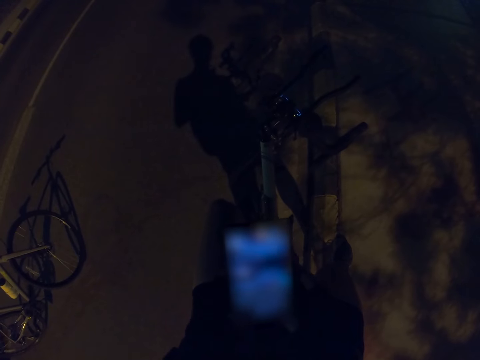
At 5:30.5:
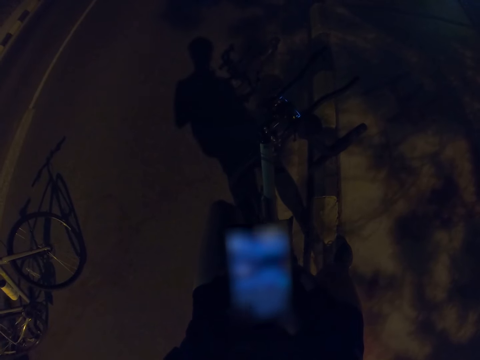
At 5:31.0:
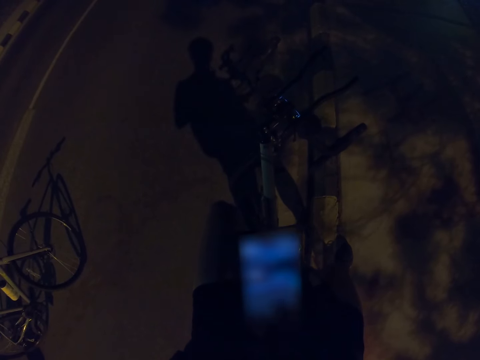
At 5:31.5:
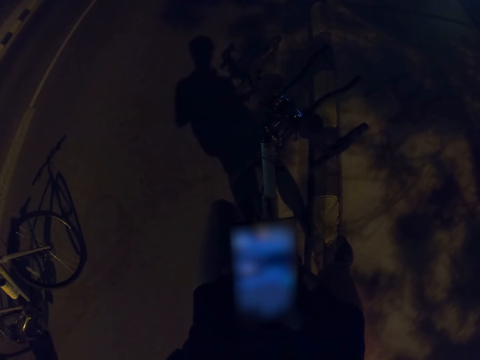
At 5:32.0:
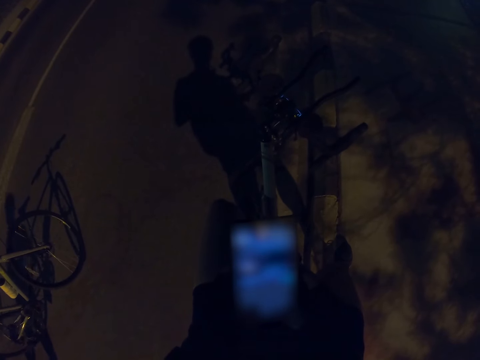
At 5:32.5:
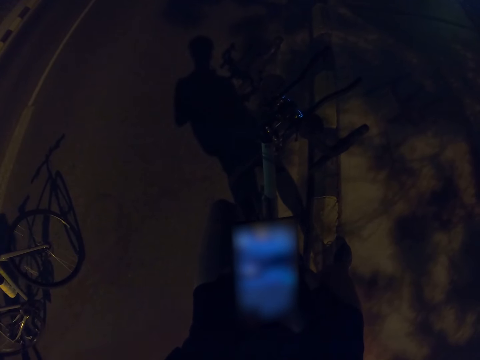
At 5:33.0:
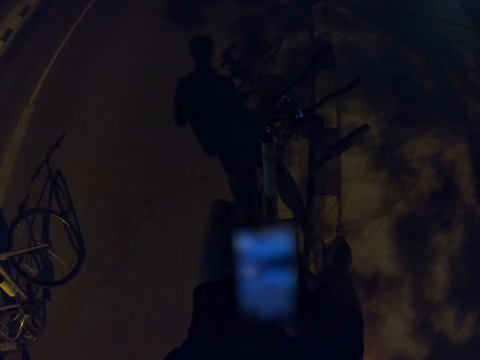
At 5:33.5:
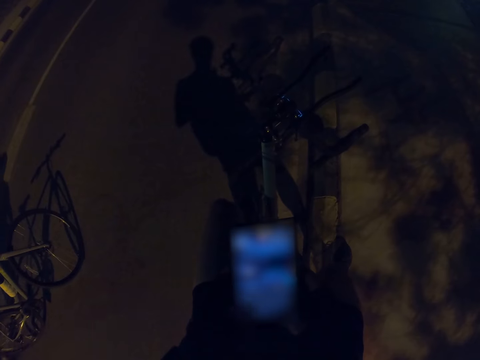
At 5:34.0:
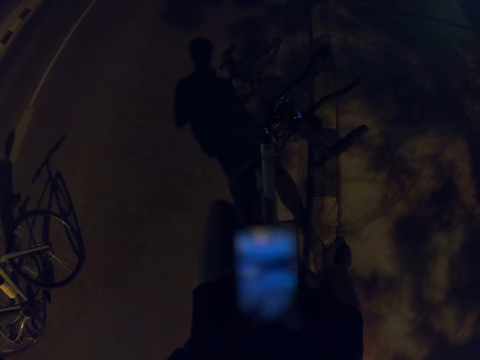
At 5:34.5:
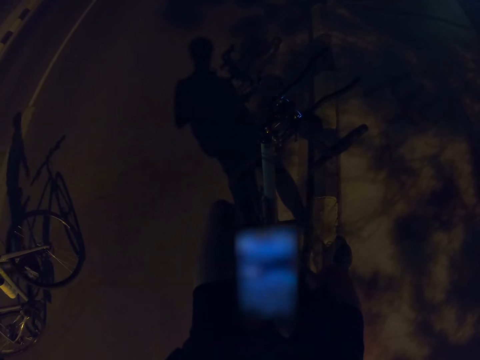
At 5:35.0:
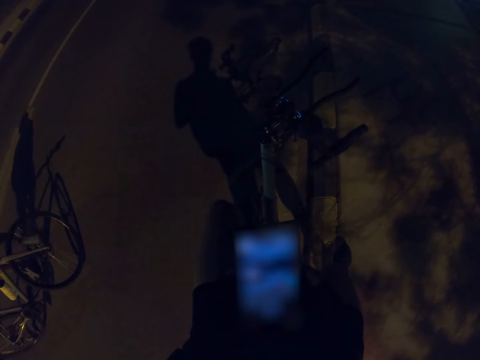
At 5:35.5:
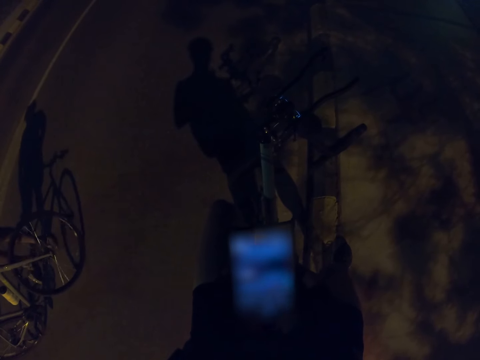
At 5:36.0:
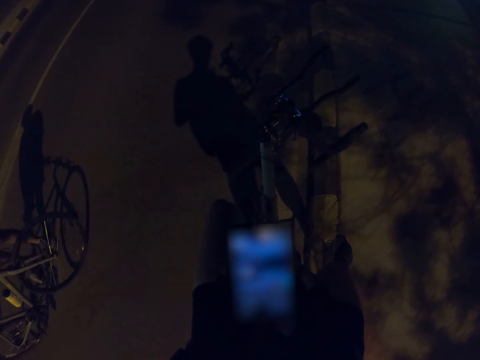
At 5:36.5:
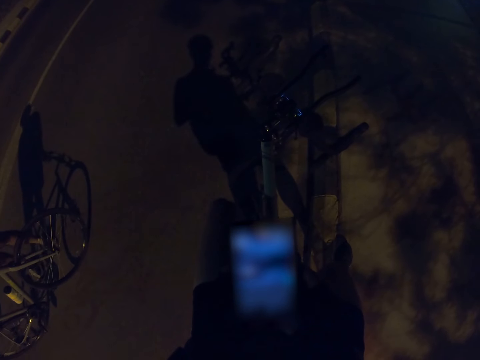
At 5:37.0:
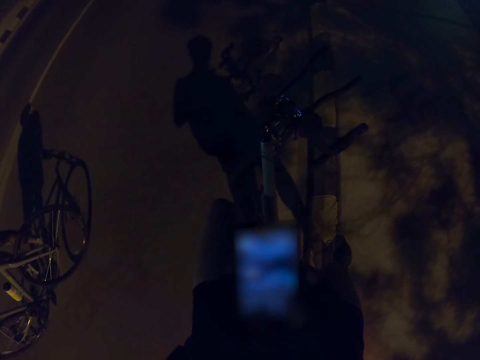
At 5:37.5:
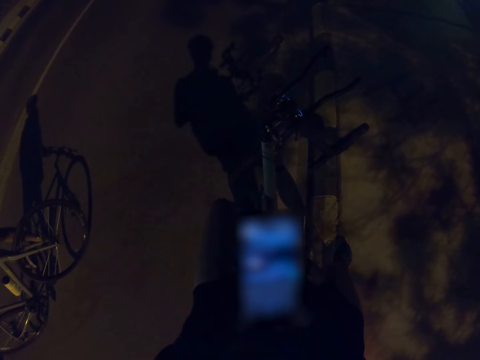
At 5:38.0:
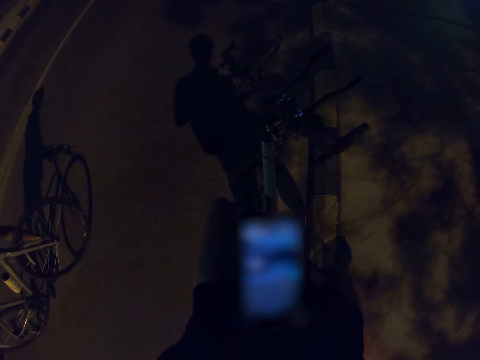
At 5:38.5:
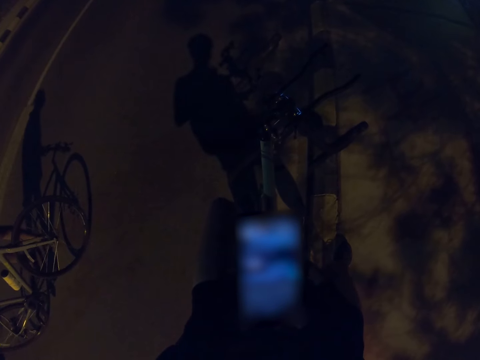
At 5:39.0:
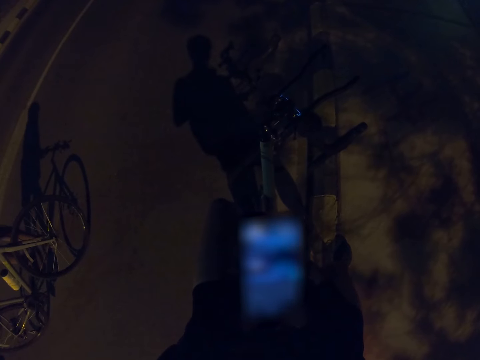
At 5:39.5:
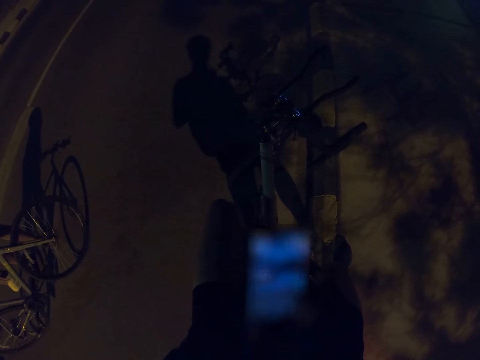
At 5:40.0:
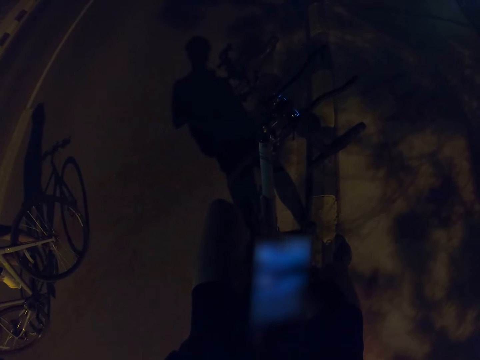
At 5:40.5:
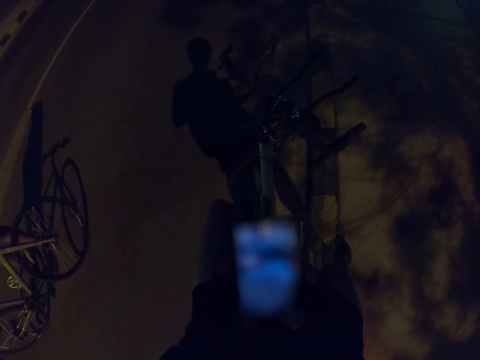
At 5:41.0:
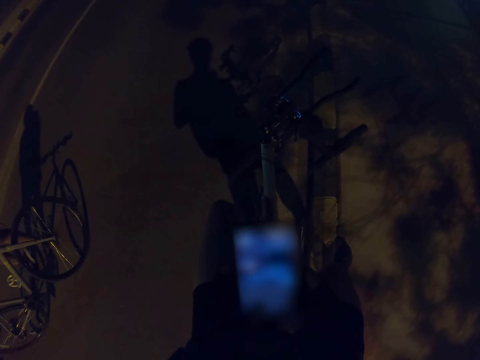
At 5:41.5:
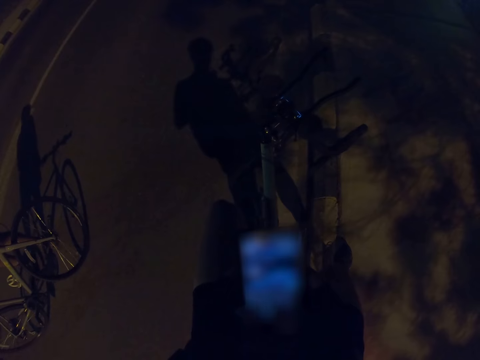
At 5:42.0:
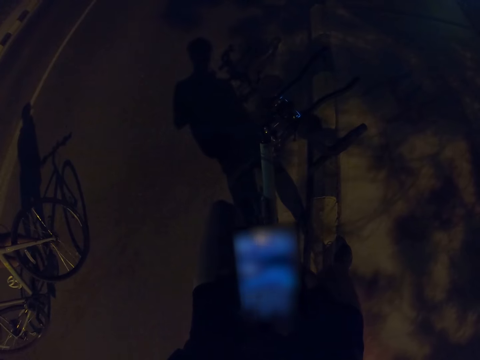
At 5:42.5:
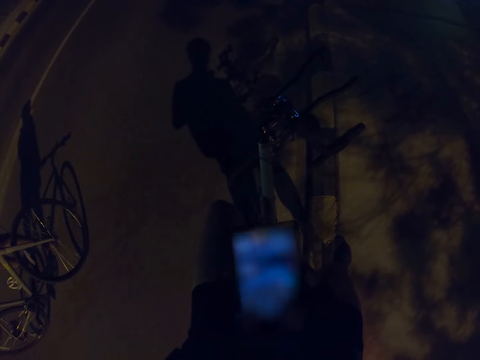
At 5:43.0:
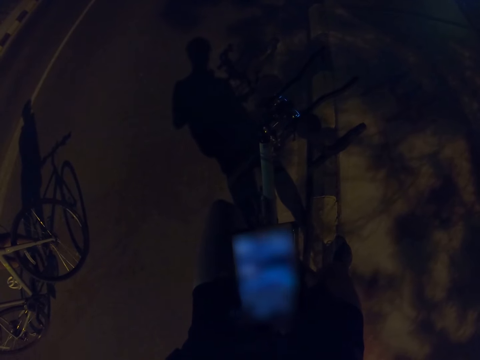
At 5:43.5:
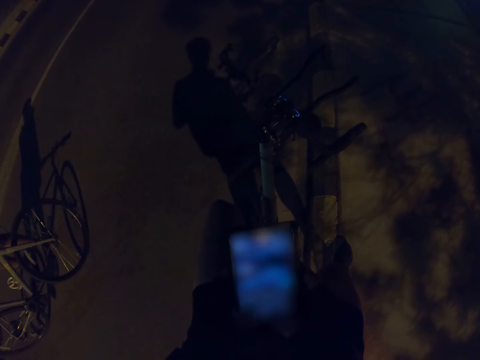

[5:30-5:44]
A man moves to the bike and holds the handlebar. The camera wearer taps on the phone. The man picks up something.

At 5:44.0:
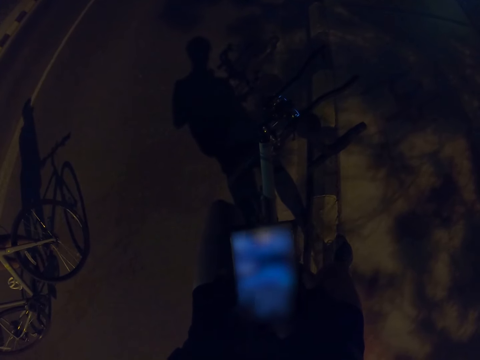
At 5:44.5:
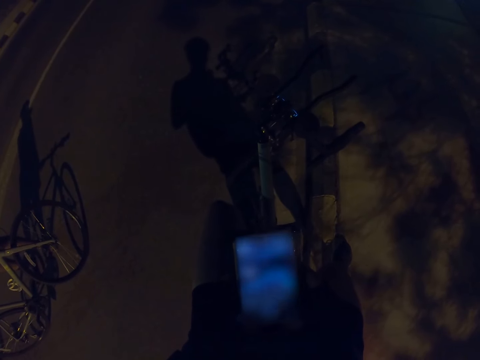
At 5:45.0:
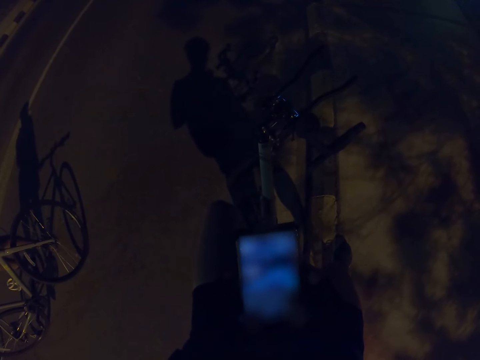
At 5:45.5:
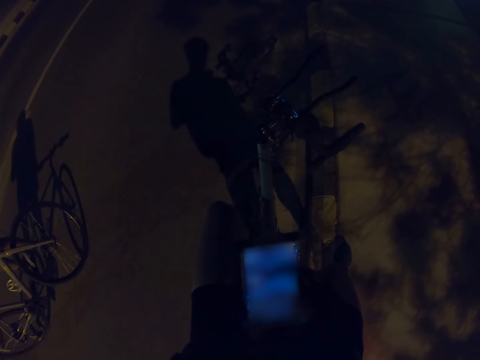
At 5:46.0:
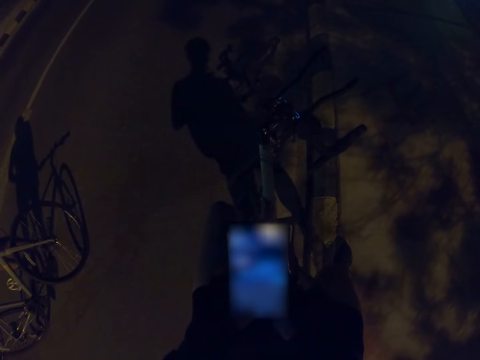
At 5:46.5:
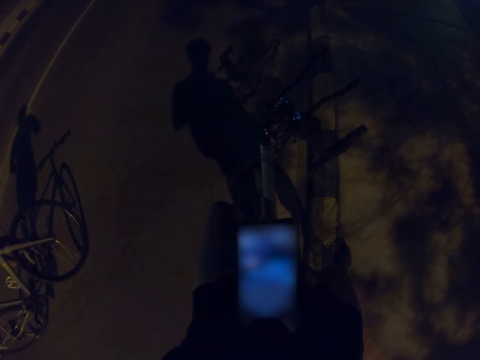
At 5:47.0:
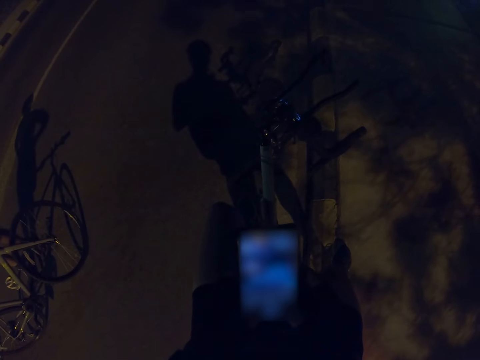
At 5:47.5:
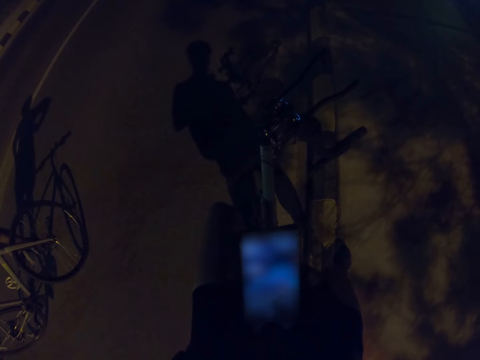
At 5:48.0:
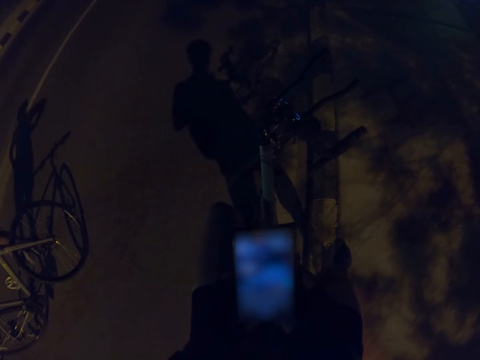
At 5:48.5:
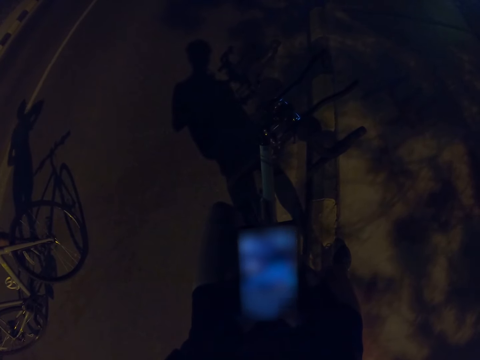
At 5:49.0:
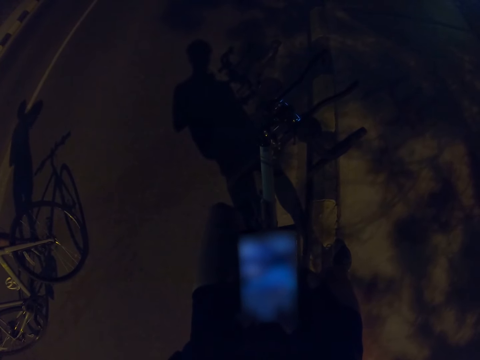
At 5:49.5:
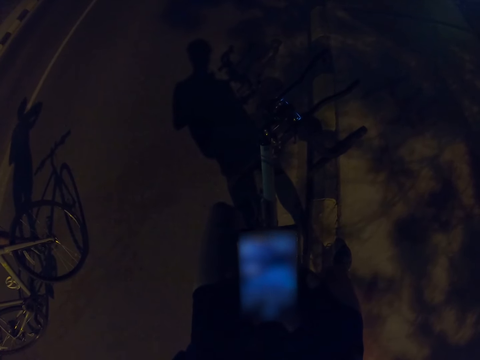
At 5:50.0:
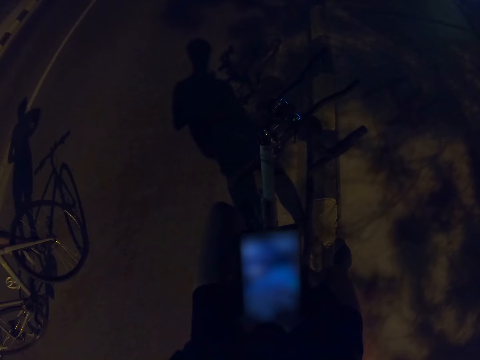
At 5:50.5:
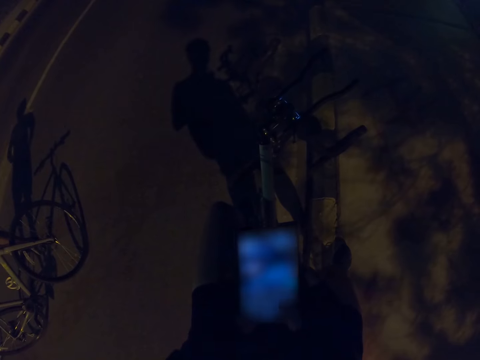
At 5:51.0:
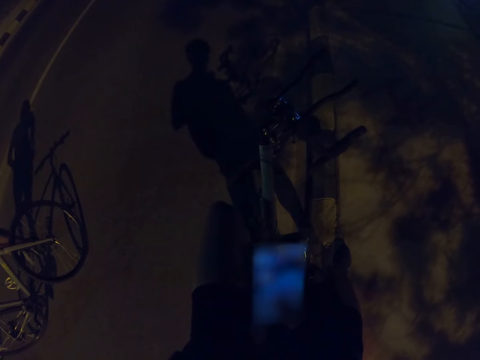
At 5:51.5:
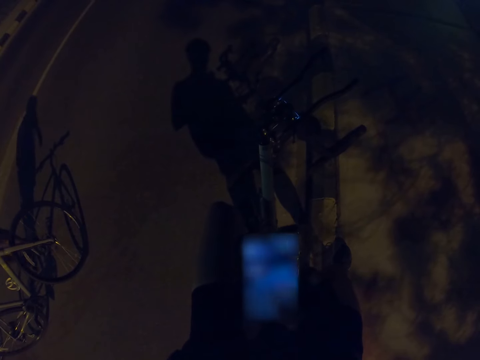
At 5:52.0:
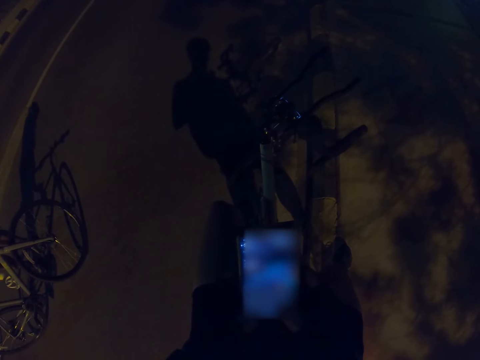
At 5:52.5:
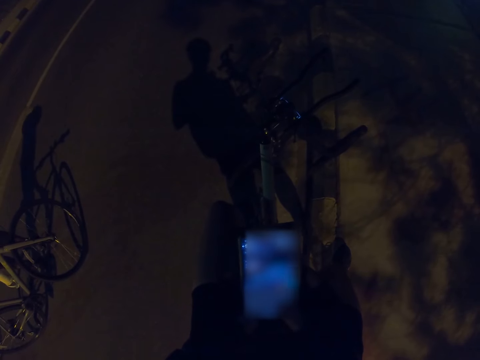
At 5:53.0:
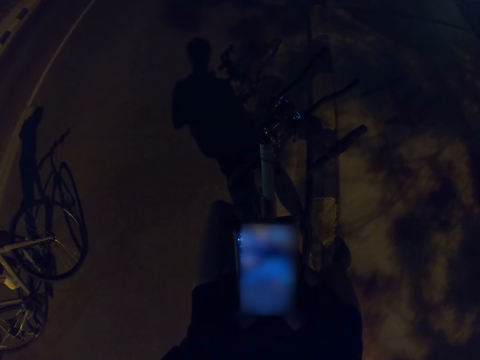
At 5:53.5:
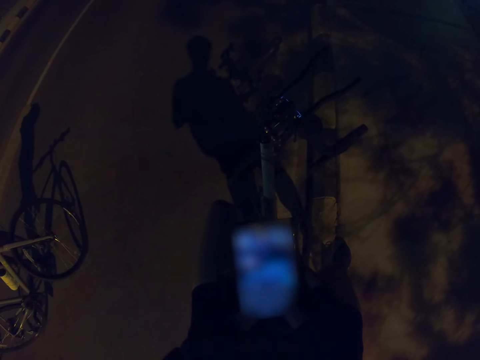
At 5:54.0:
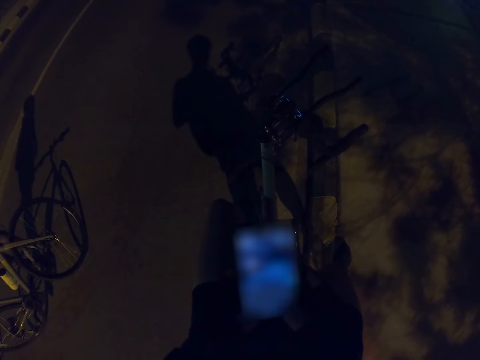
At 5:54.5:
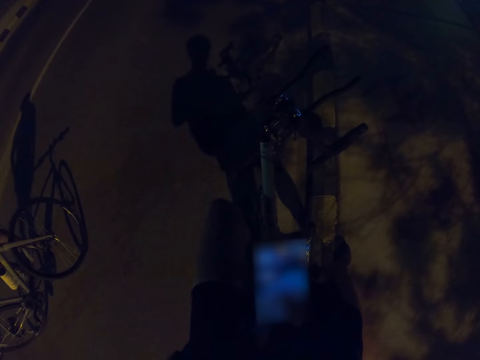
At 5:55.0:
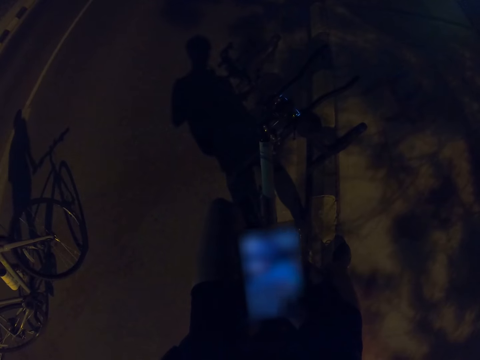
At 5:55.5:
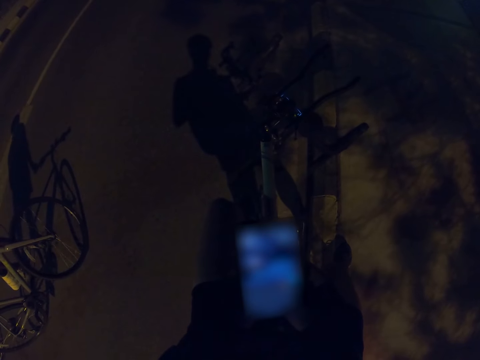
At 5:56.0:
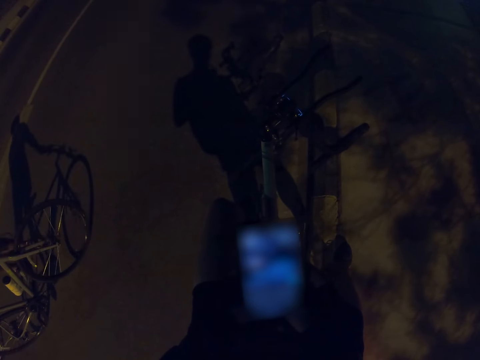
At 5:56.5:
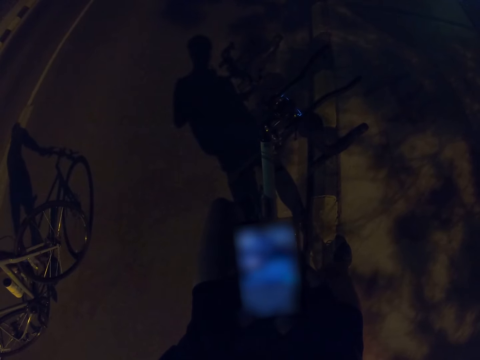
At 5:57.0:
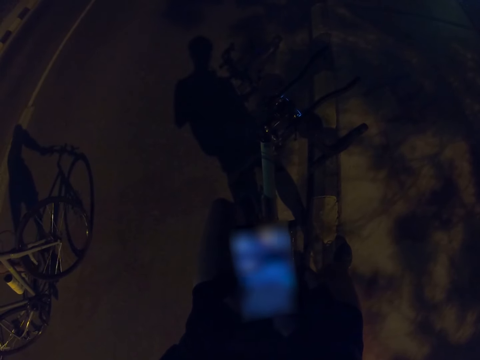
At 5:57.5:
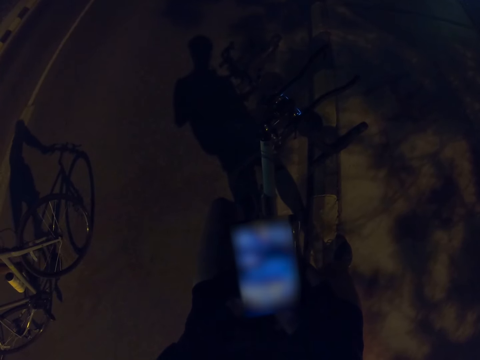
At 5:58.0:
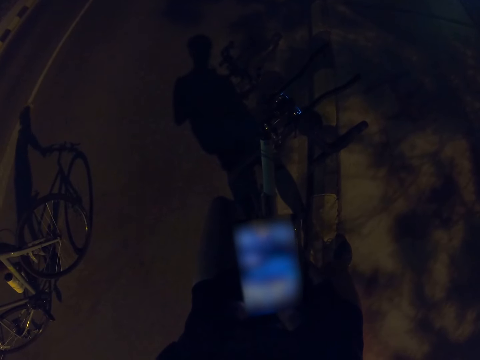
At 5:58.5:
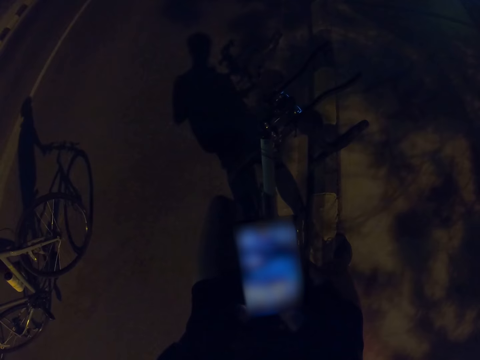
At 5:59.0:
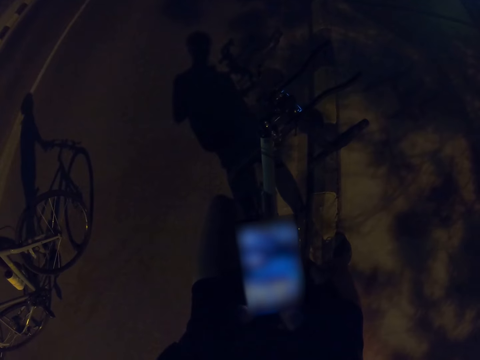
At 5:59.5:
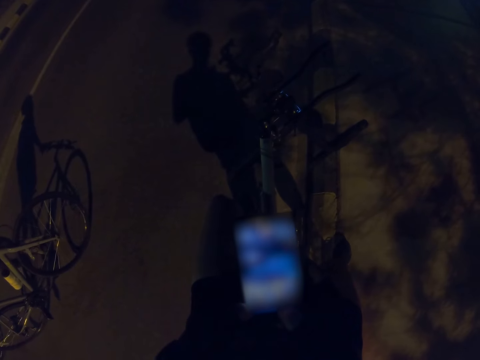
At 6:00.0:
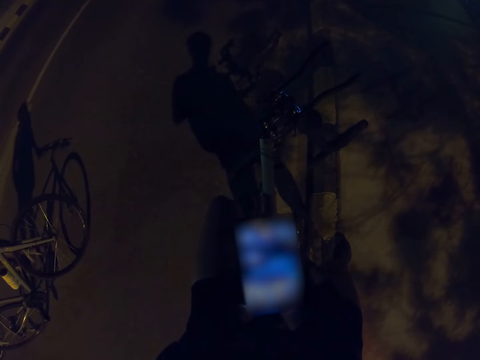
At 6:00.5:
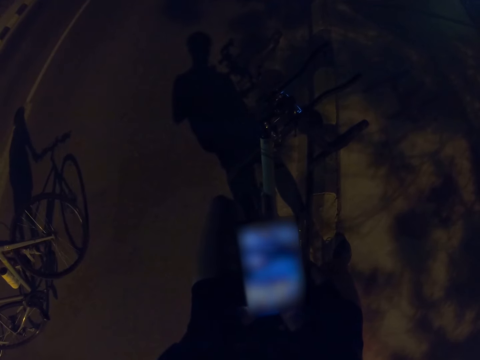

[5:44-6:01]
A man scratches his body. The man holds the handlebar.
